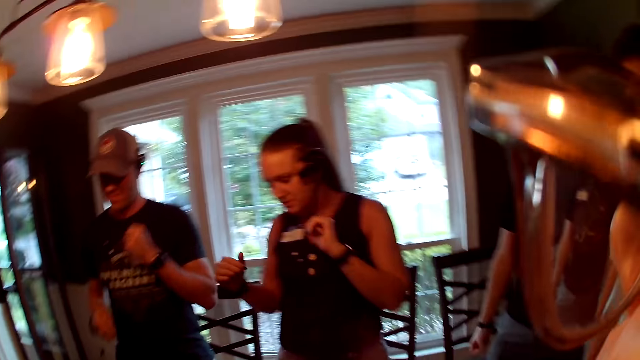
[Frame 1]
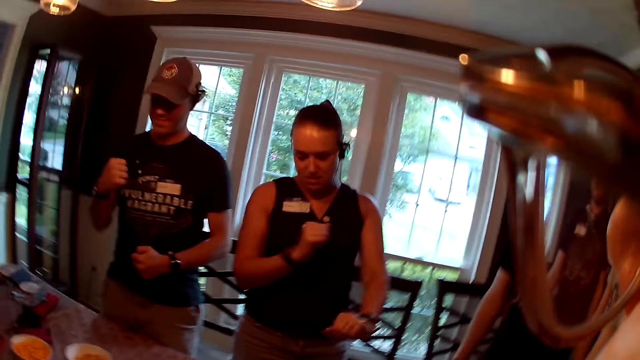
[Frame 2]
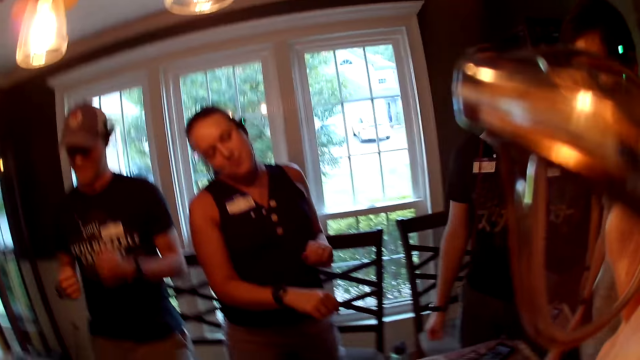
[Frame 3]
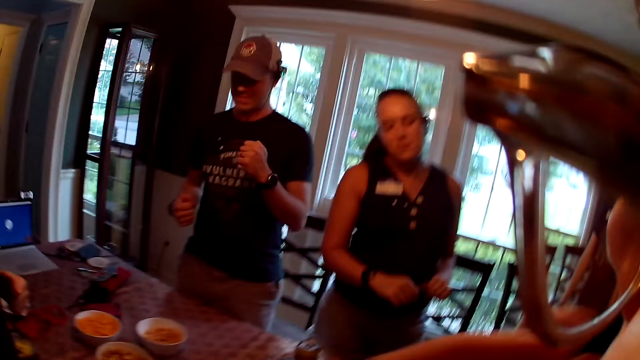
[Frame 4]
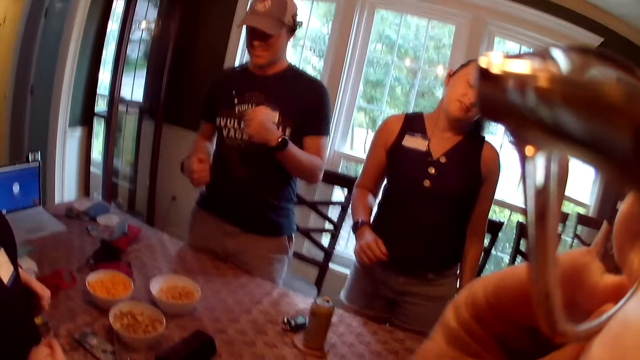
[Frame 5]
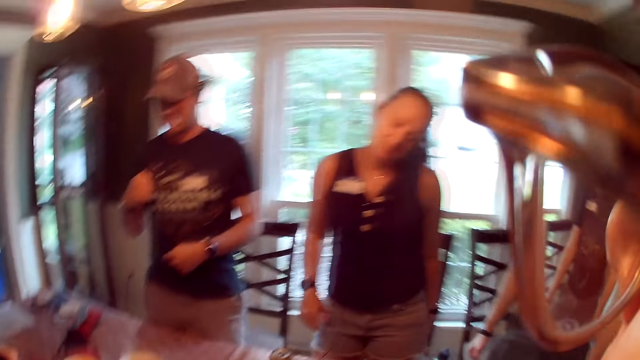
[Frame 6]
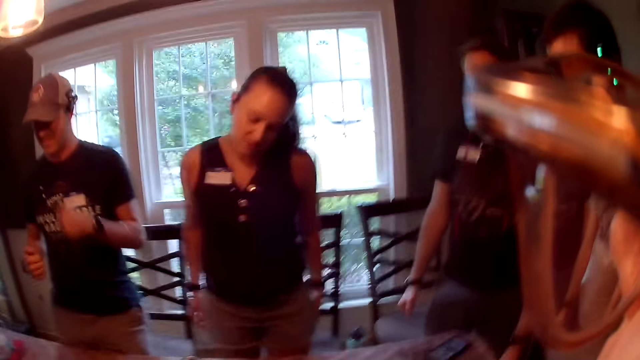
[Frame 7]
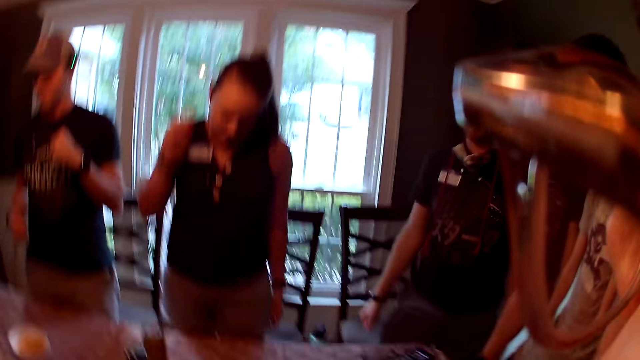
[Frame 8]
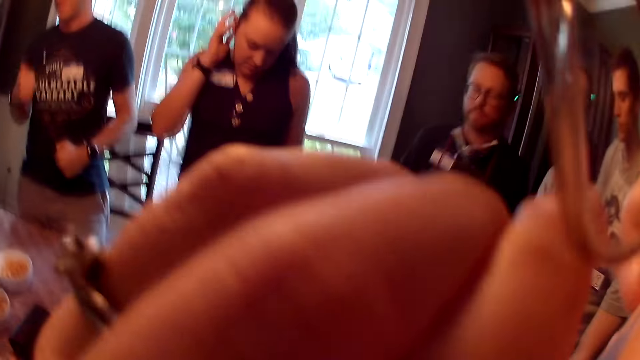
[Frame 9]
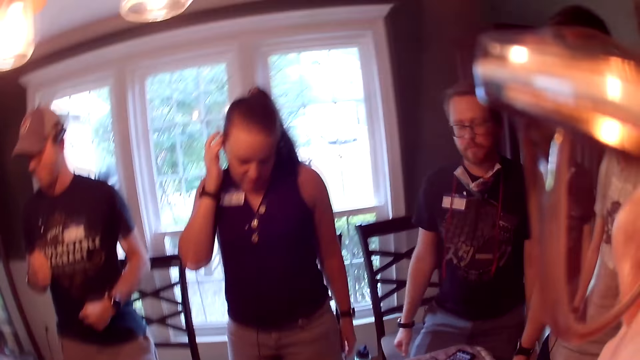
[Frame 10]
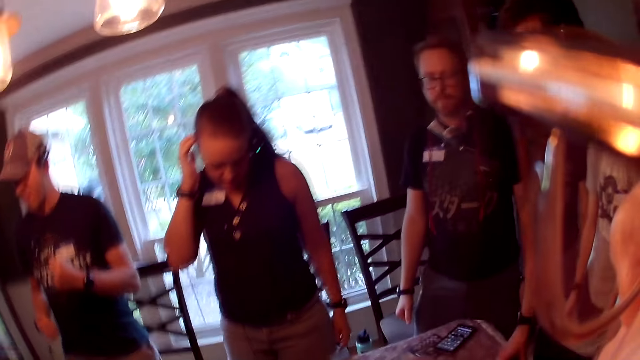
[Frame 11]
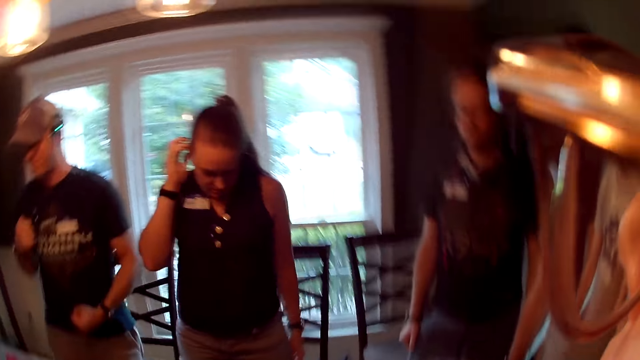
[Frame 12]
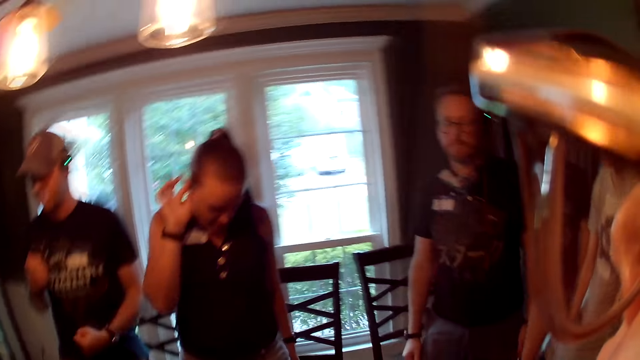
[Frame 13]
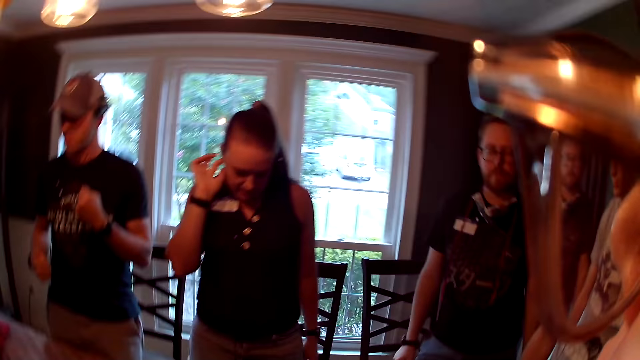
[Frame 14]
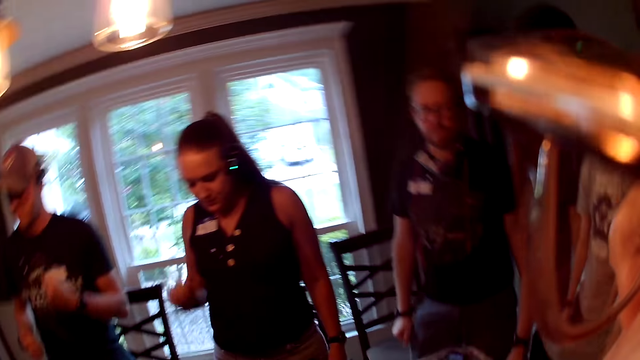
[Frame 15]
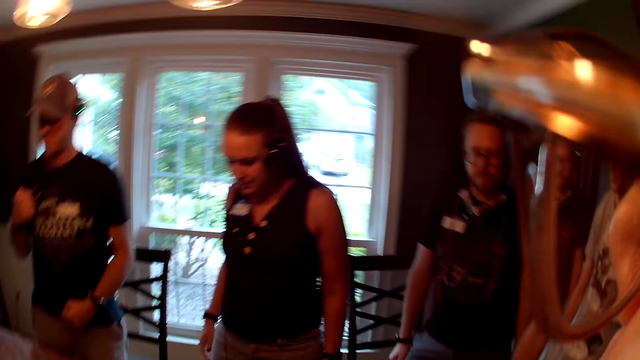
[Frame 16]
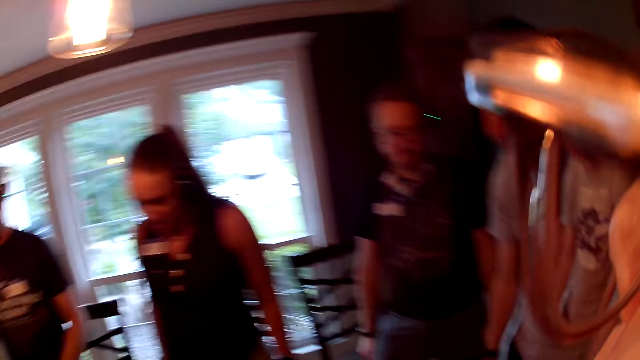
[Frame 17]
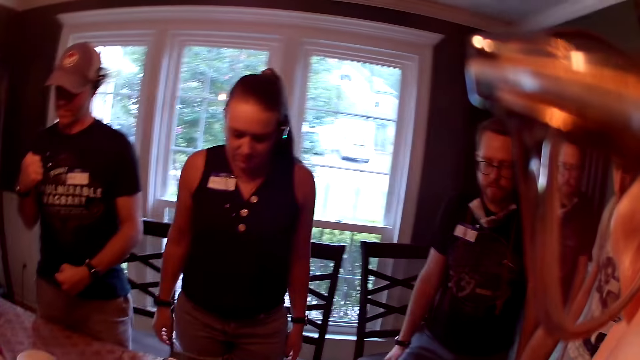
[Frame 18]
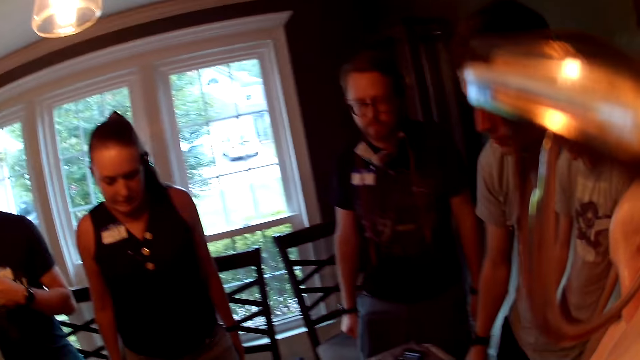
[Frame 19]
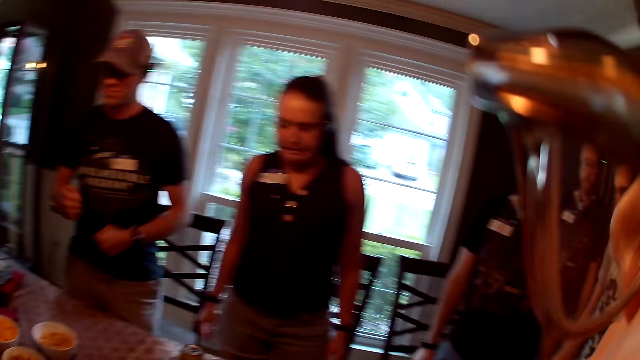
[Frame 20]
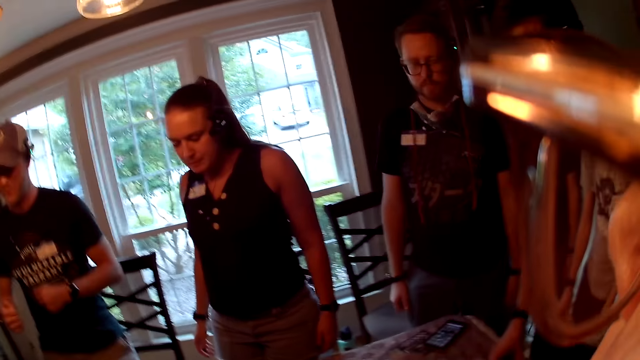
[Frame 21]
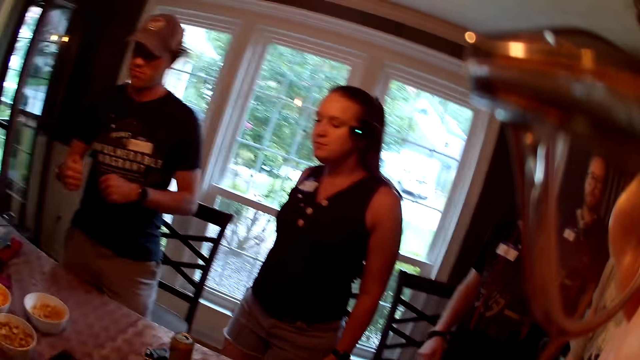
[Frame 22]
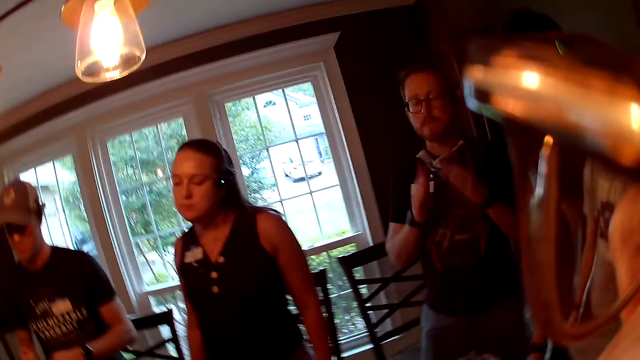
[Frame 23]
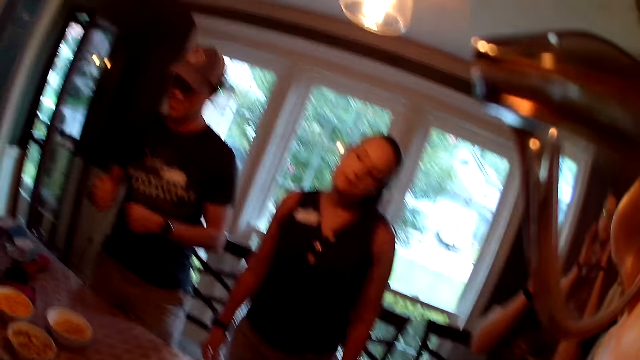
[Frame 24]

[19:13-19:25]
The camera wearer listens to an audio. A man dances.

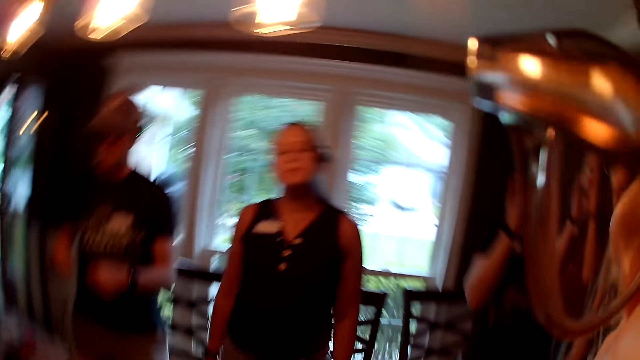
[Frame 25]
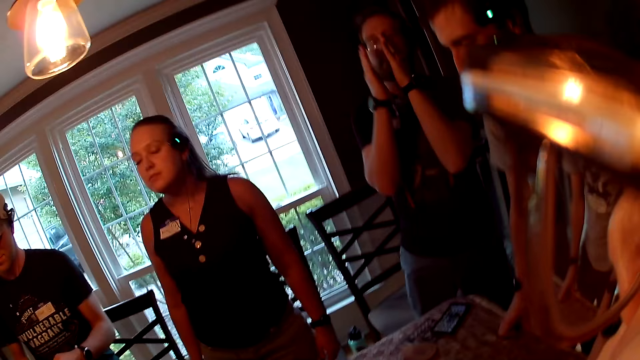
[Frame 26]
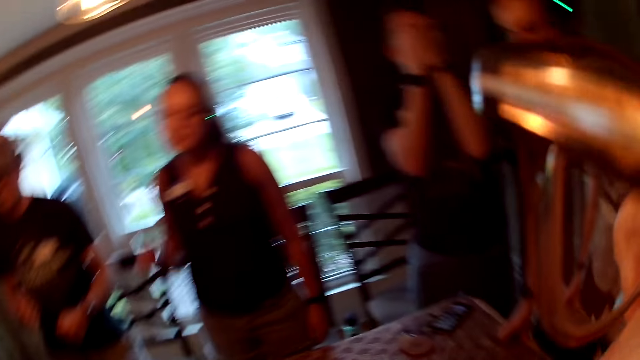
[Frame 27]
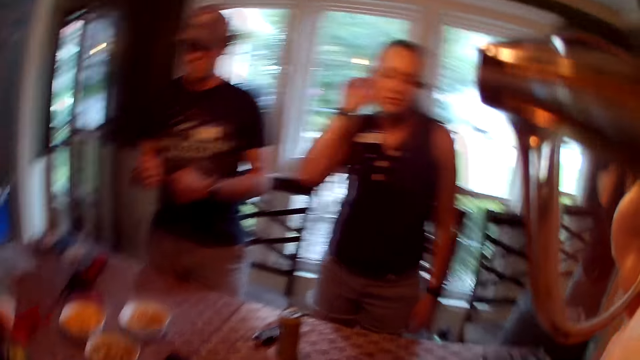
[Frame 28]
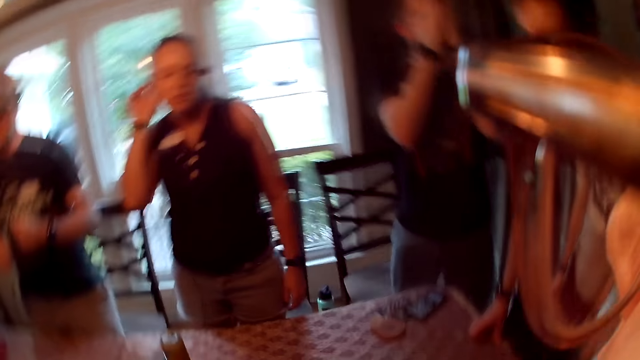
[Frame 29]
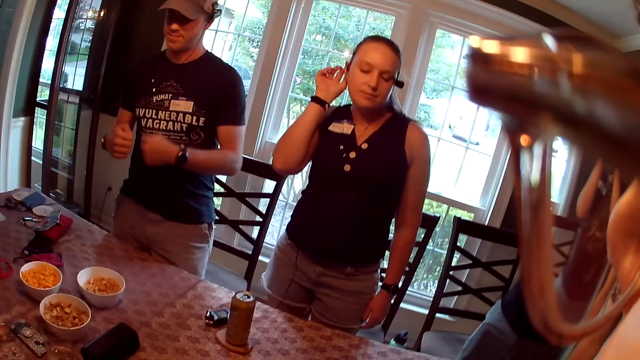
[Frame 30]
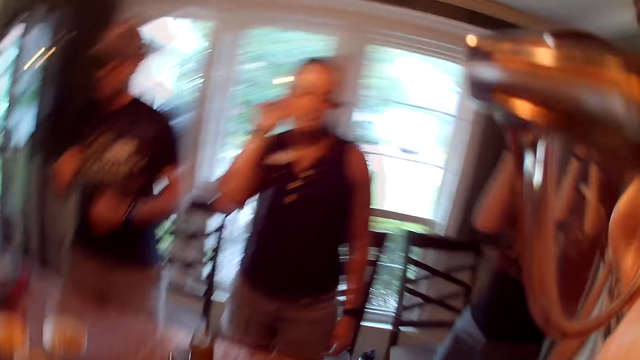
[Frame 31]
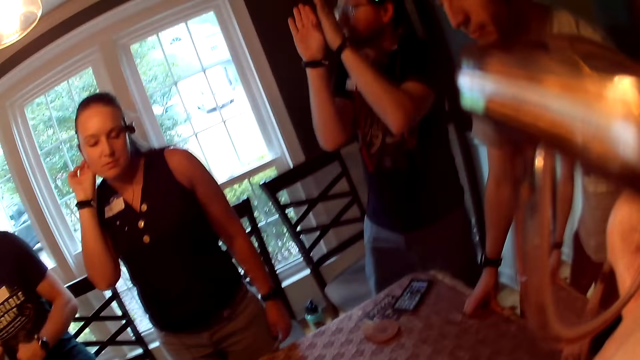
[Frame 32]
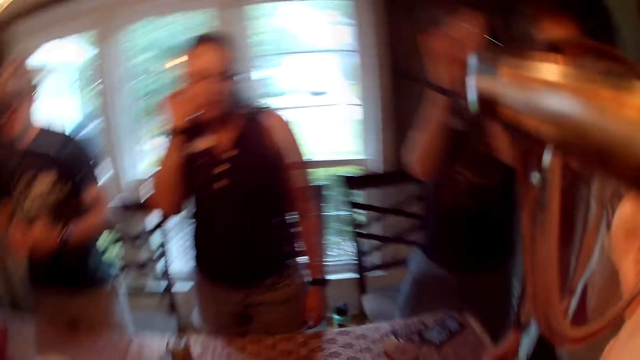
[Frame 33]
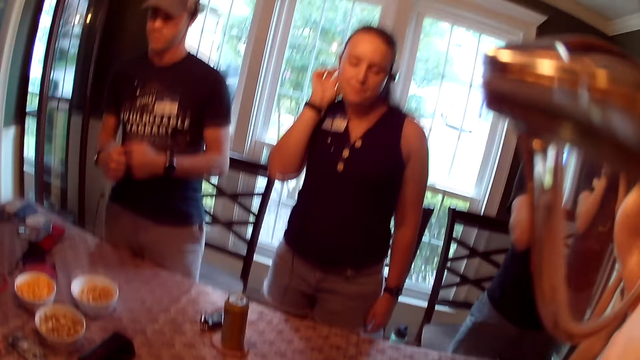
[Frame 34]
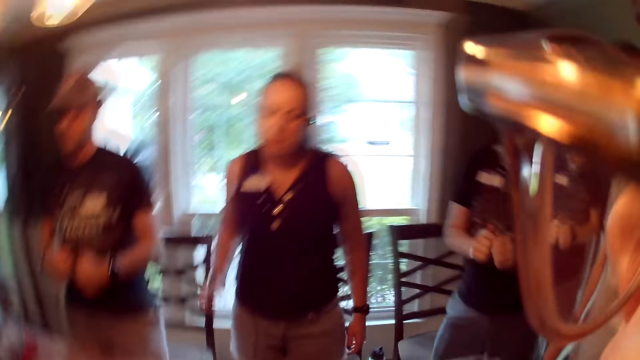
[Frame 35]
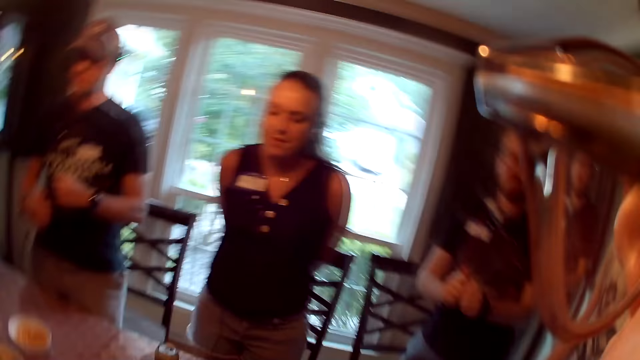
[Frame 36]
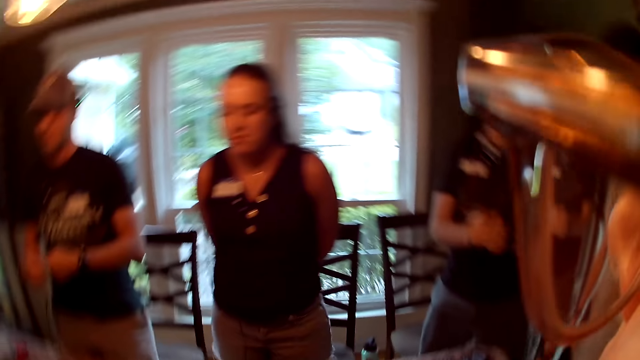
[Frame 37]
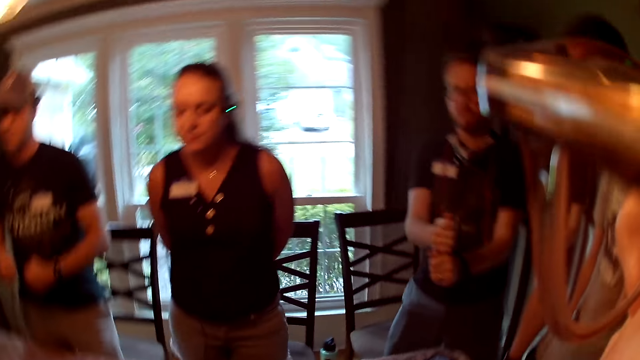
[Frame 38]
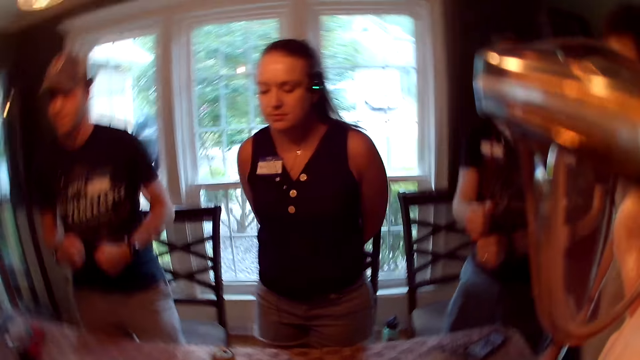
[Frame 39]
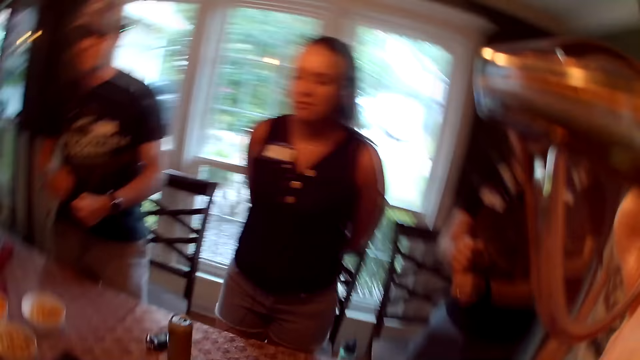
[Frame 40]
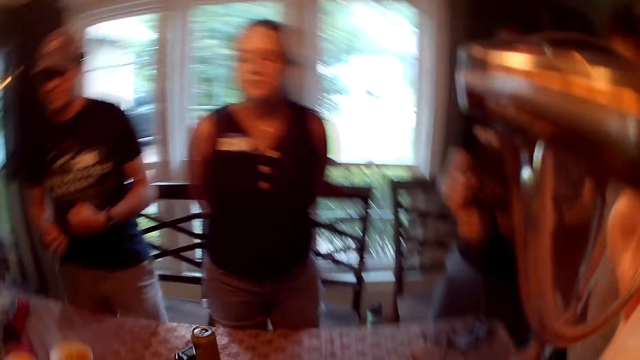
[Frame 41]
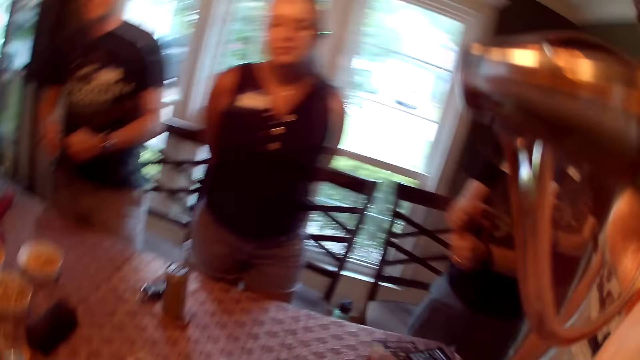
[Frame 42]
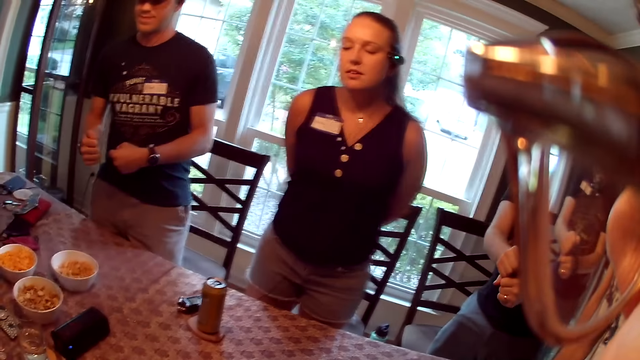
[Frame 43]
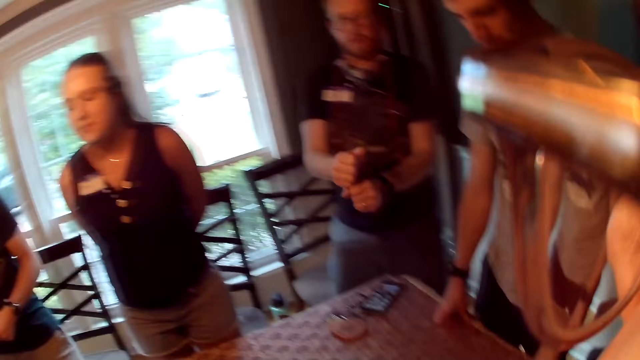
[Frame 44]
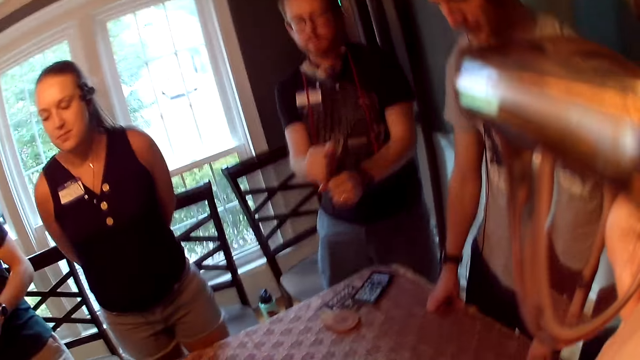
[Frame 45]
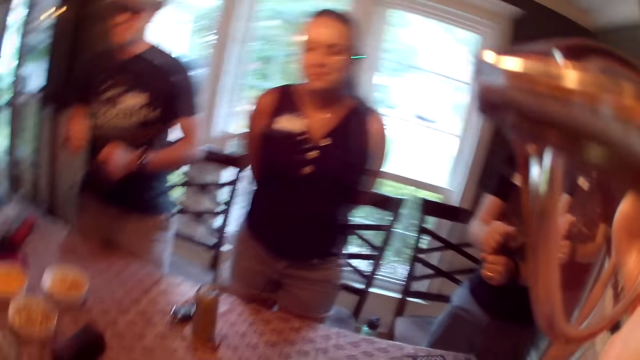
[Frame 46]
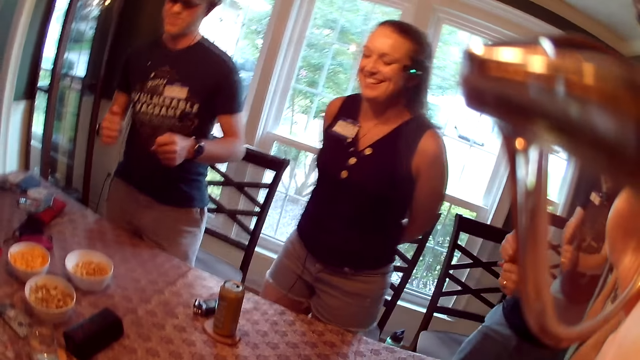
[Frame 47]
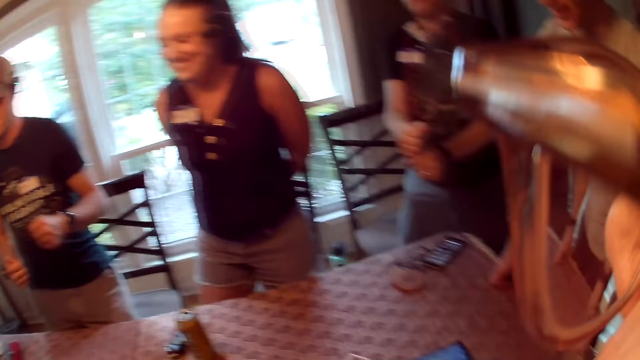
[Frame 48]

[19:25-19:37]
The camera wearer shakes.
